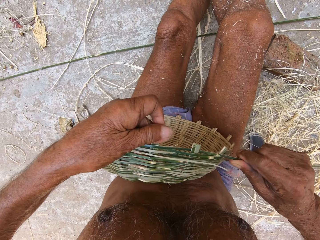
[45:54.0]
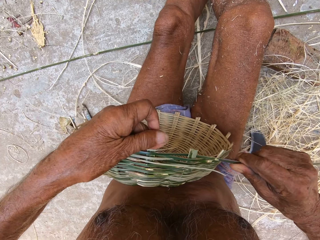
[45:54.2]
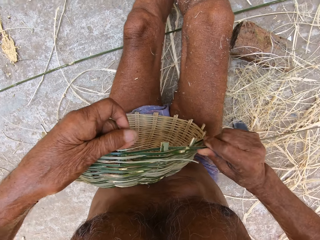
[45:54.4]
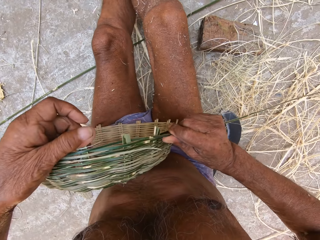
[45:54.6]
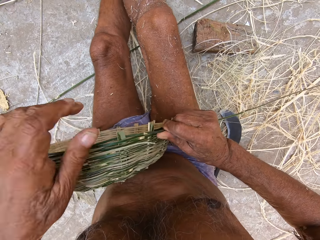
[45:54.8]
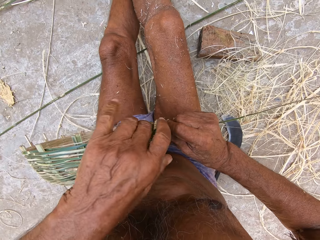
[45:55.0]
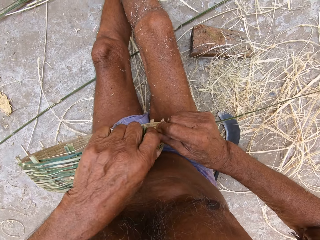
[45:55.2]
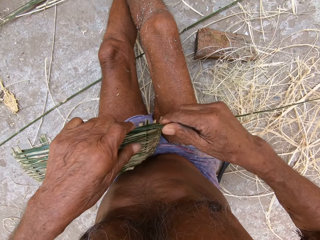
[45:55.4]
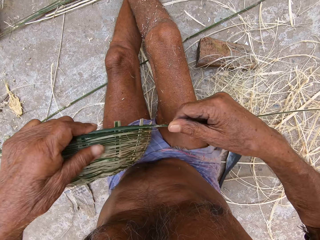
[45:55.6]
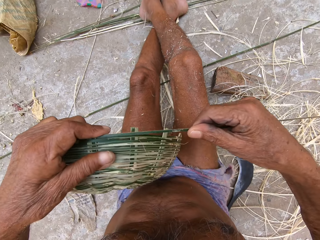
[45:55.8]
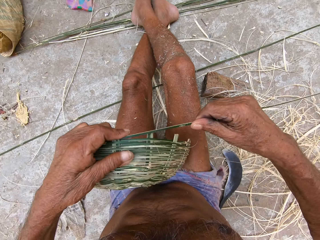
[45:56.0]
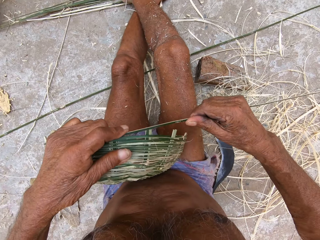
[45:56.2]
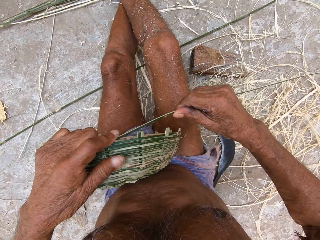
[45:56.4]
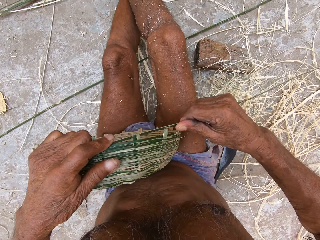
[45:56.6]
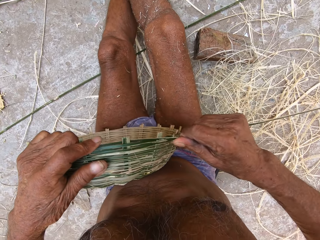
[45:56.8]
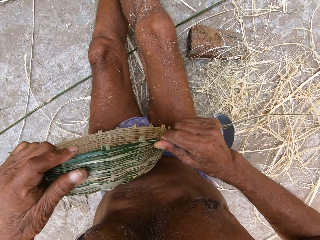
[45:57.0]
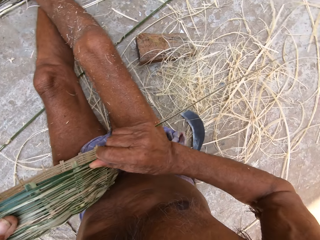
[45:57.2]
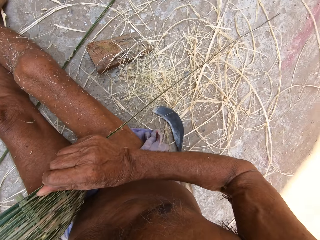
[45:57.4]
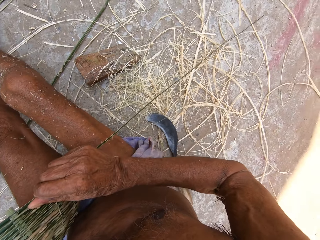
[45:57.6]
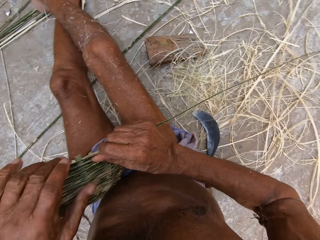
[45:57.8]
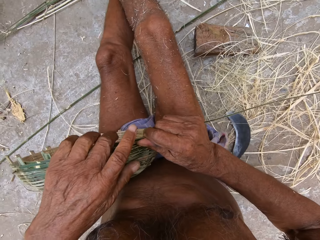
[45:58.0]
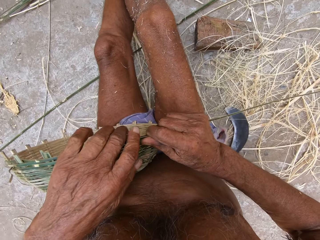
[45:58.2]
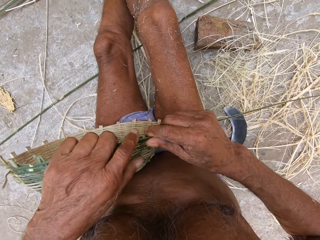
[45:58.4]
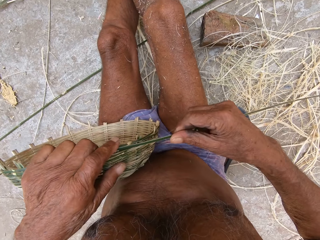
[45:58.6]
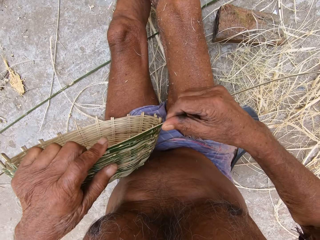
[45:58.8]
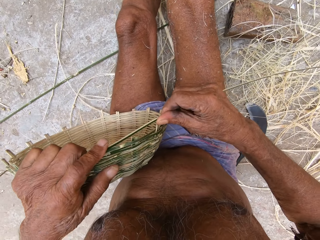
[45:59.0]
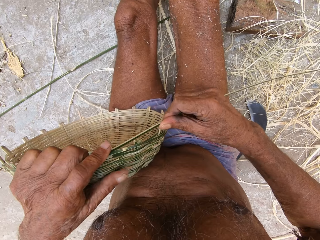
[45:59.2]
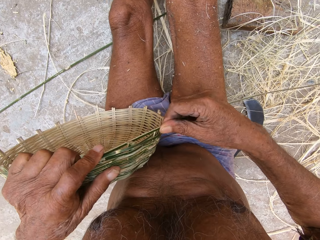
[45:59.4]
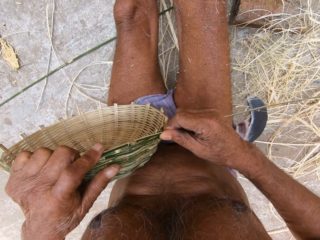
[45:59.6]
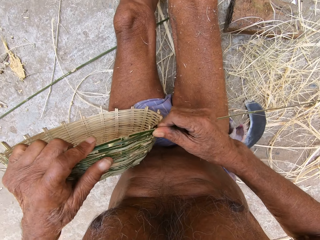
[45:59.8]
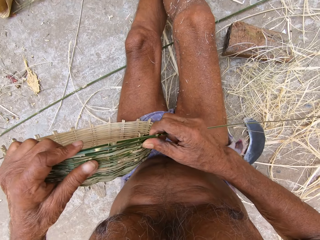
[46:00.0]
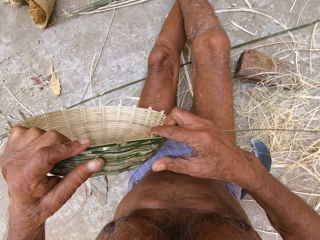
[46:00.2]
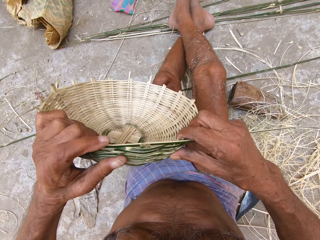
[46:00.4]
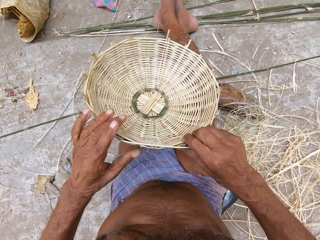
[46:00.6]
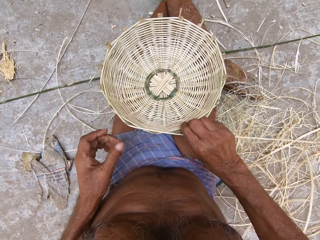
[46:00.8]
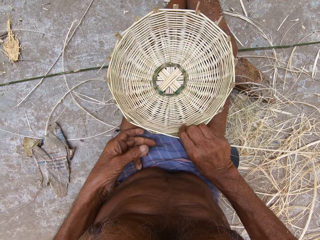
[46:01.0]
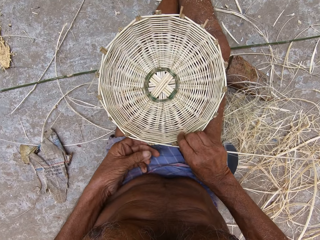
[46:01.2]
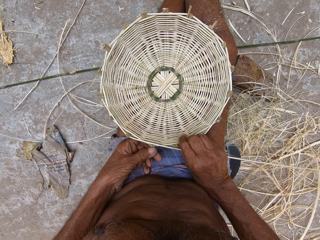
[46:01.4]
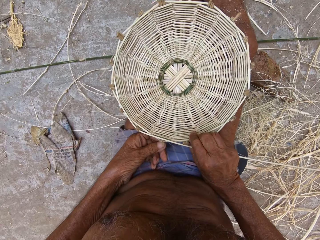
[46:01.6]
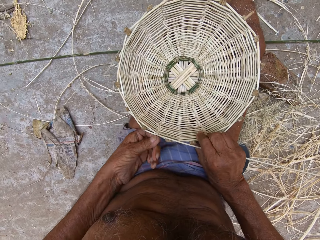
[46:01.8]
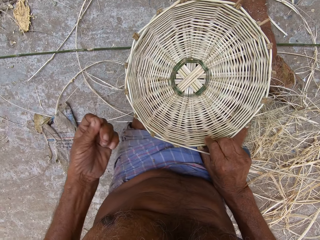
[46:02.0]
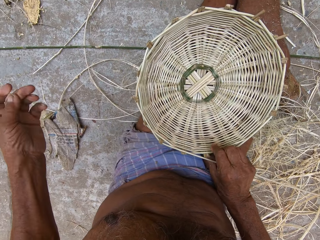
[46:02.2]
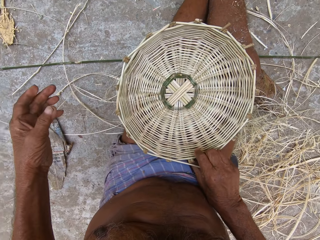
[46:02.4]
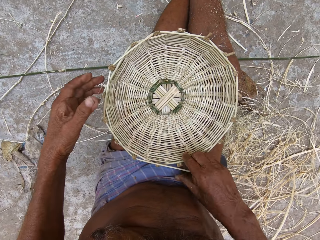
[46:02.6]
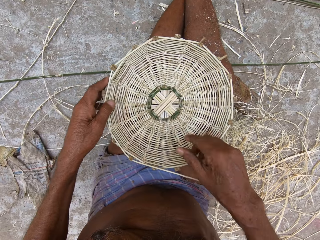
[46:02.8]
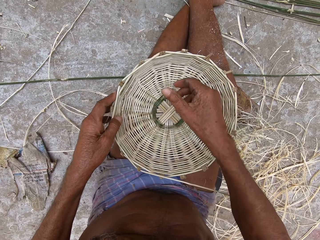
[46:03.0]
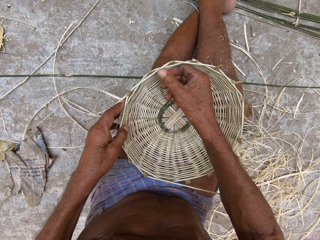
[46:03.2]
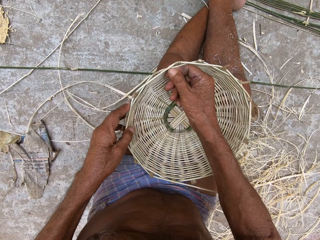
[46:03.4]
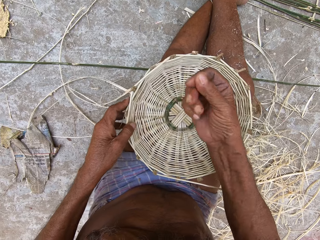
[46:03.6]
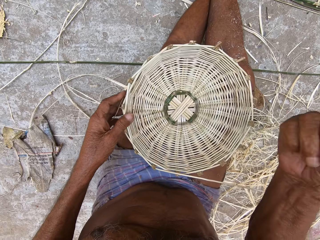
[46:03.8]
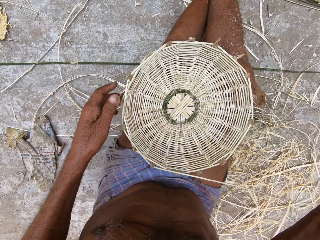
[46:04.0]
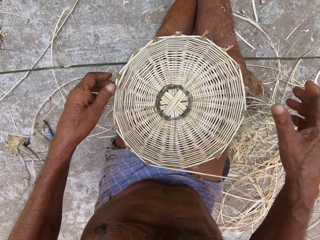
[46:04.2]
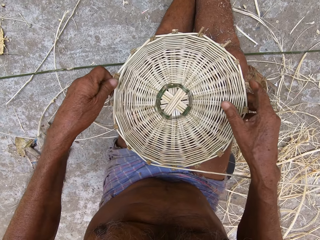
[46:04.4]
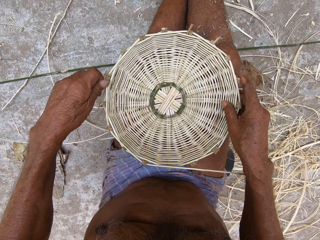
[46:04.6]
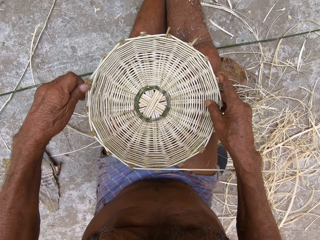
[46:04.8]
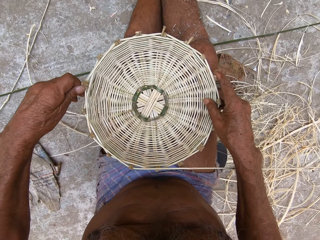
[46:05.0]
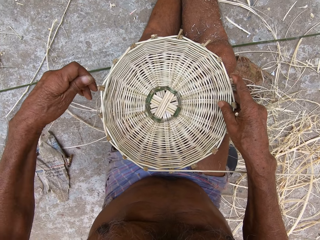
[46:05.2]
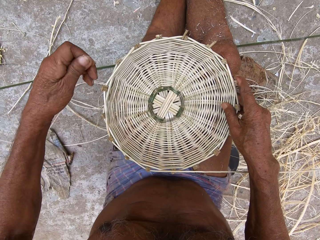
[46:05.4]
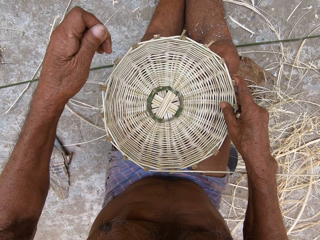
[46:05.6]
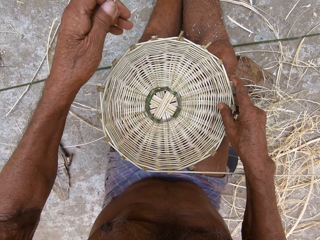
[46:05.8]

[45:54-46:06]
The camera wearer turns the basket in his left hand. He weaves the bamboo strip in his right hand into the basket in his left hand. He passes the basket in his left hand to his right hand. He places the basket in his right hand on his lap. He pulls a strand from the basket with his left hand. He holds the basket with his left hand. He pulls a strand from the basket with his right hand. He pulls a strand from the basket with his left hand. He holds the basket with his right hand.

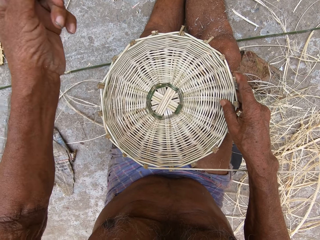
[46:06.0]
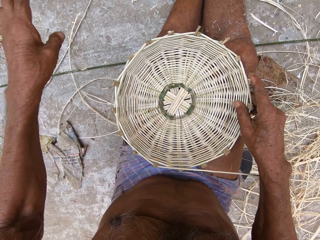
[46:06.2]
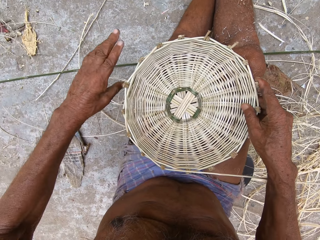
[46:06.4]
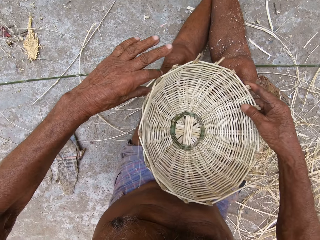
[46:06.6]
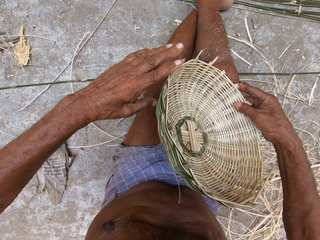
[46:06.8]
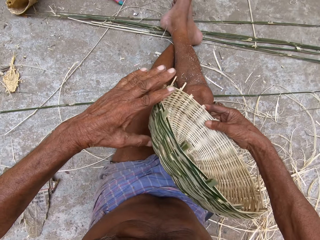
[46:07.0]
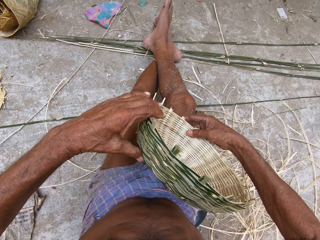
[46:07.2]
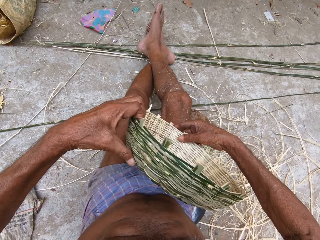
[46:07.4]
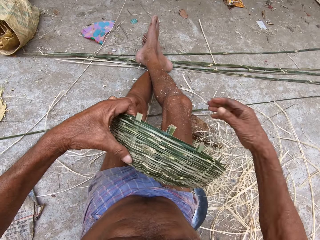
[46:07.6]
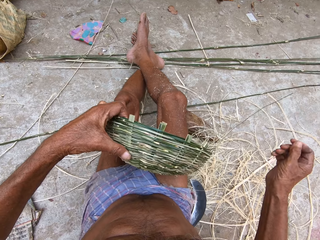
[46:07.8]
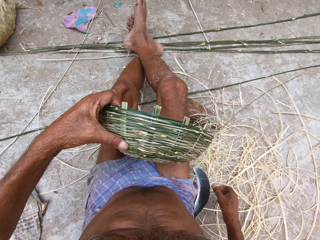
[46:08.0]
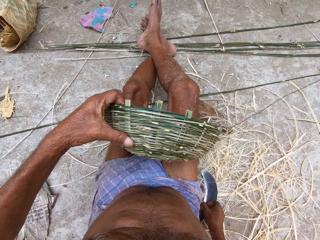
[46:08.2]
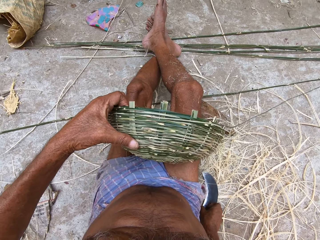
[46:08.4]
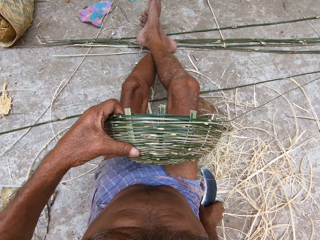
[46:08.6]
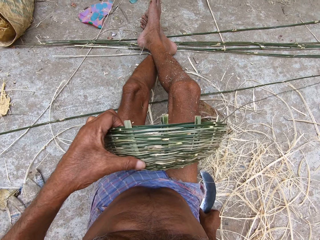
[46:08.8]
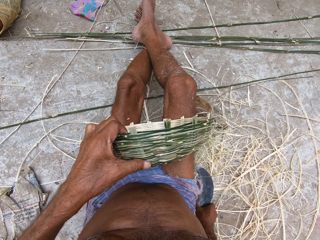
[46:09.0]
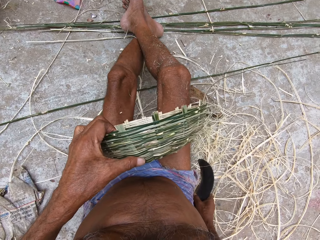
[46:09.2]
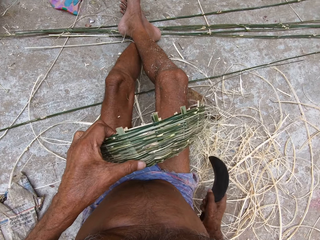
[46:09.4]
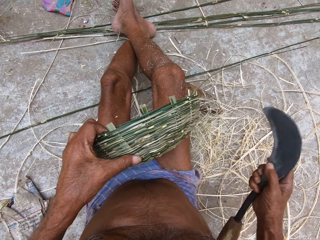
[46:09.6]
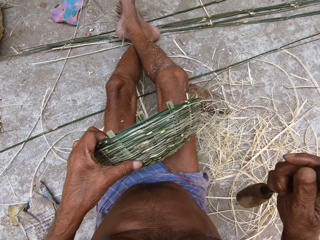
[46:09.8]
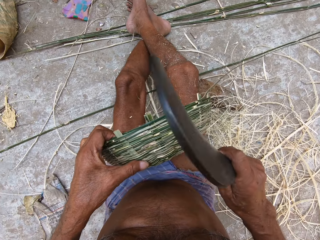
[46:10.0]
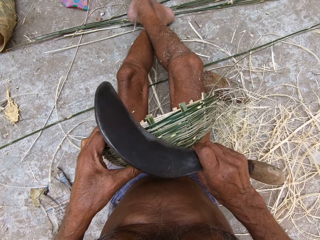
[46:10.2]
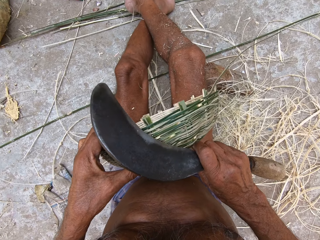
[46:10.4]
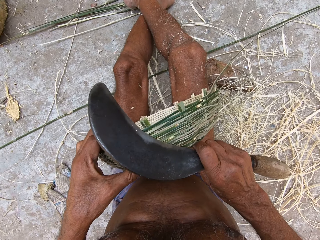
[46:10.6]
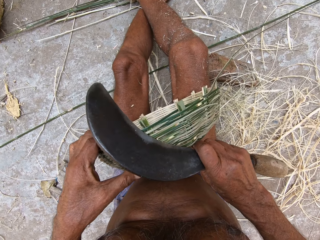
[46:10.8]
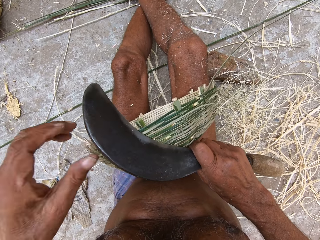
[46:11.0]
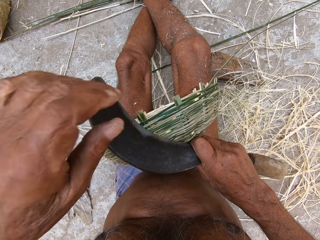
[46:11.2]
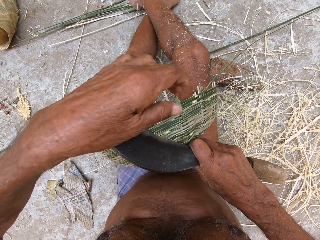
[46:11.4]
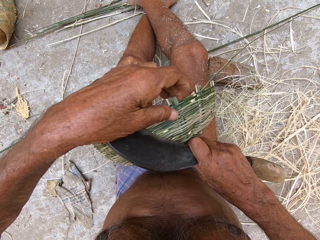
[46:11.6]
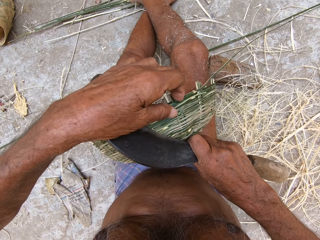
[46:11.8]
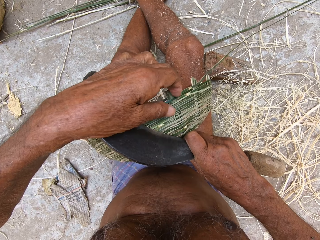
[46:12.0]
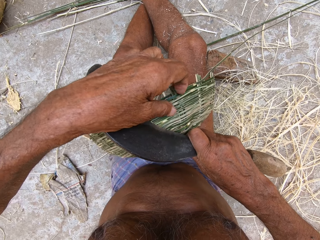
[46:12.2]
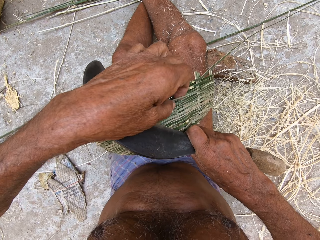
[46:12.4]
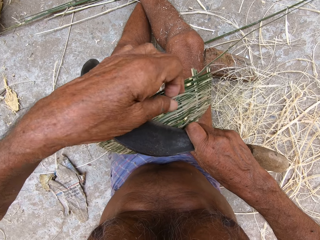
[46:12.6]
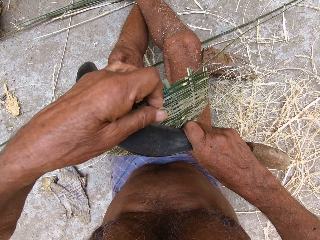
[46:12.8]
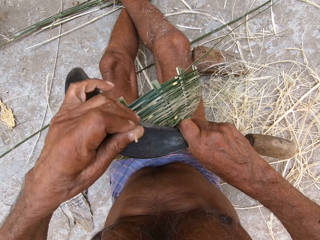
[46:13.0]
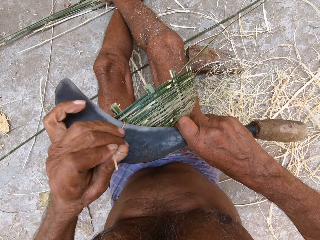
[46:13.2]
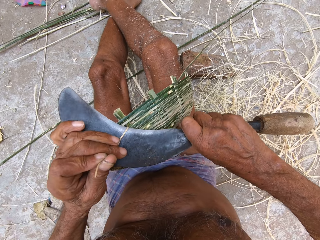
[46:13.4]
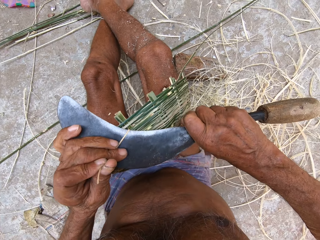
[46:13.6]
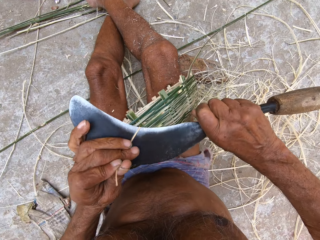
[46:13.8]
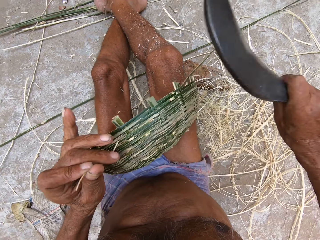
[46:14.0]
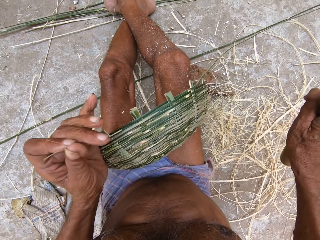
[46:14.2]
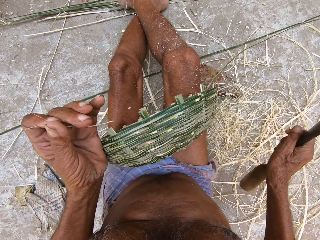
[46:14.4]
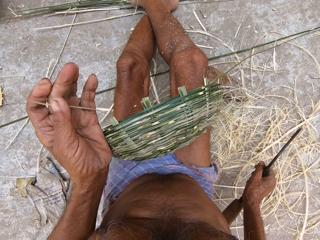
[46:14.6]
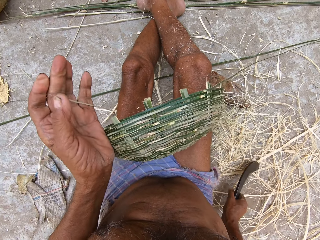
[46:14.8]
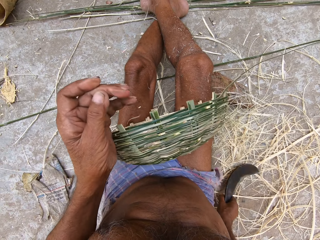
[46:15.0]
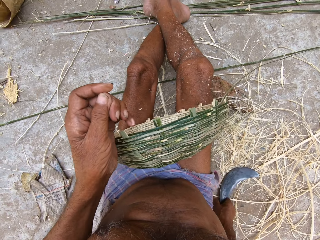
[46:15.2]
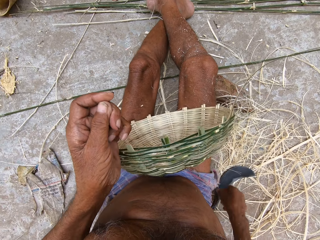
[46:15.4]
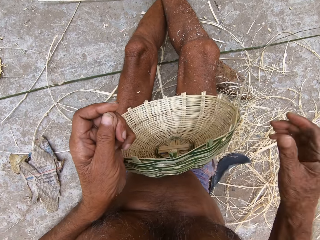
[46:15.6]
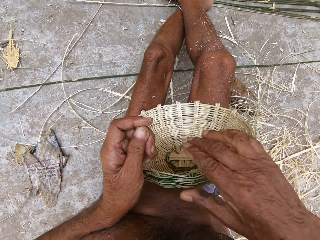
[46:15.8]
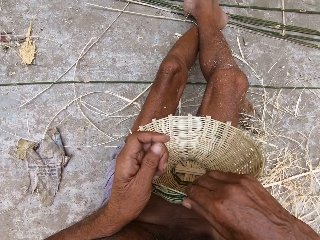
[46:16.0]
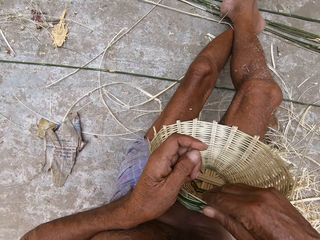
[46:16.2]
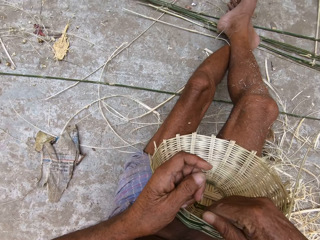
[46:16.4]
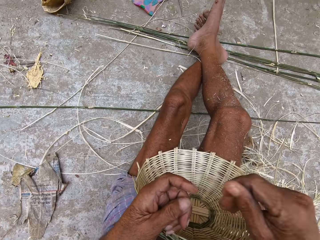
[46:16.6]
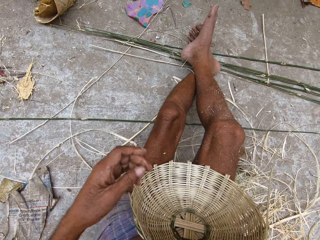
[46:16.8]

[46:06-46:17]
The camera wearer passes the basket in his right hand to his left hand. He turns the basket. He picks up a sickle from the ground with his right hand. He holds down the basket with the sickle in his right hand. He holds the bamboo strip with his left hand. He cuts the bamboo strip in his left hand with the sickle in his right hand. He drops the bamboo strip in his left hand. He drops the sickle in his right hand on the ground. He touches the basket with his right hand.
